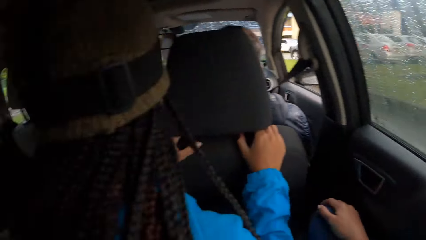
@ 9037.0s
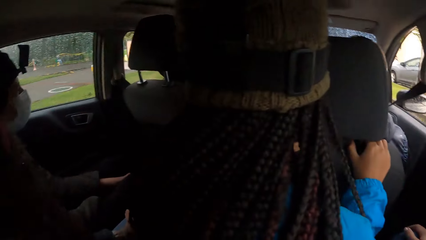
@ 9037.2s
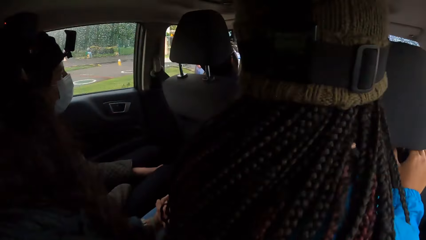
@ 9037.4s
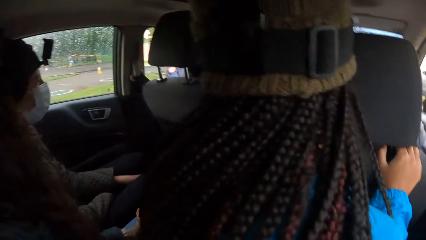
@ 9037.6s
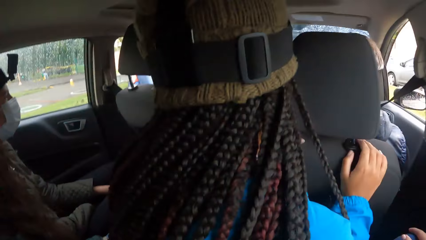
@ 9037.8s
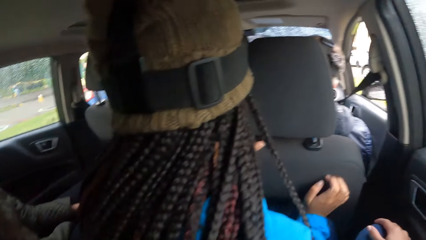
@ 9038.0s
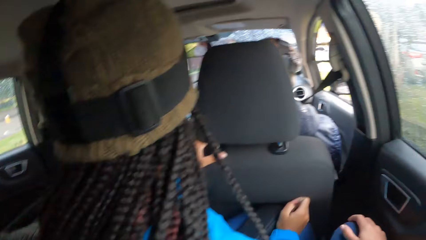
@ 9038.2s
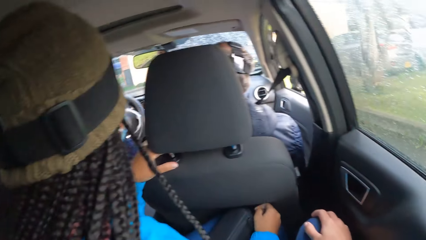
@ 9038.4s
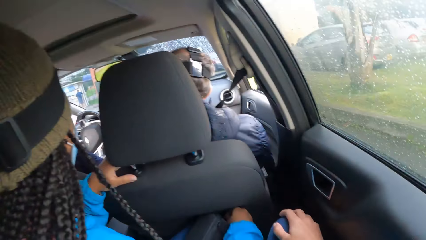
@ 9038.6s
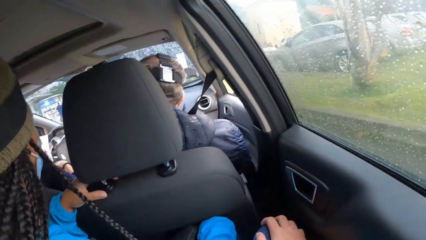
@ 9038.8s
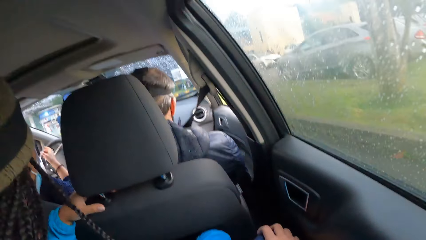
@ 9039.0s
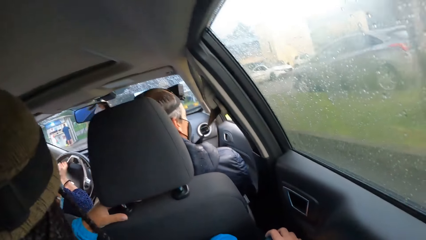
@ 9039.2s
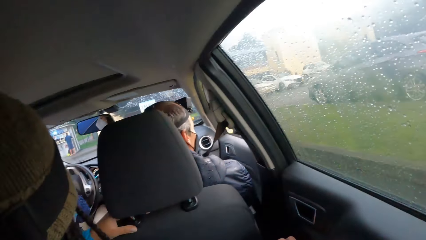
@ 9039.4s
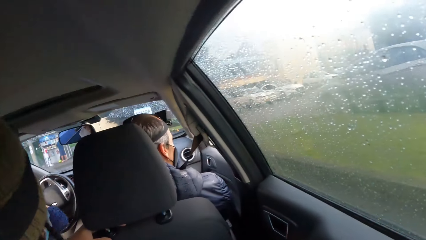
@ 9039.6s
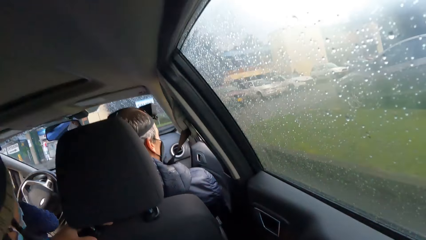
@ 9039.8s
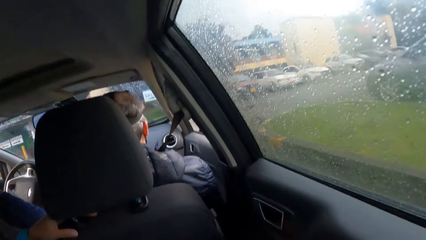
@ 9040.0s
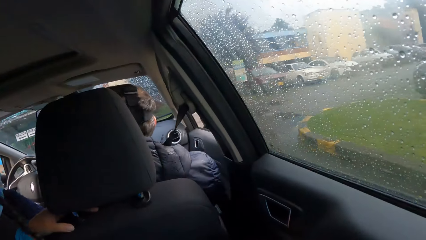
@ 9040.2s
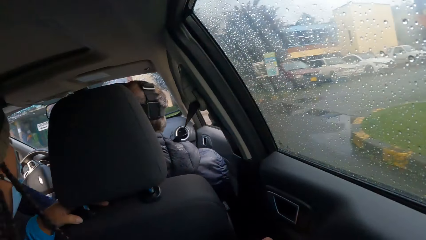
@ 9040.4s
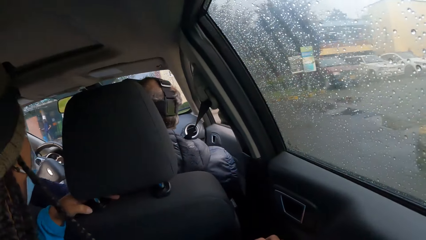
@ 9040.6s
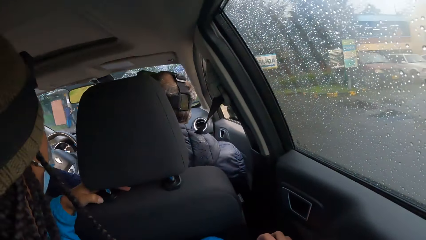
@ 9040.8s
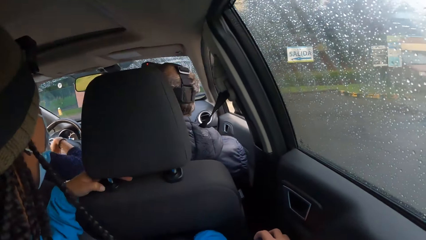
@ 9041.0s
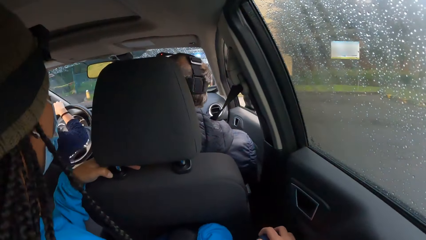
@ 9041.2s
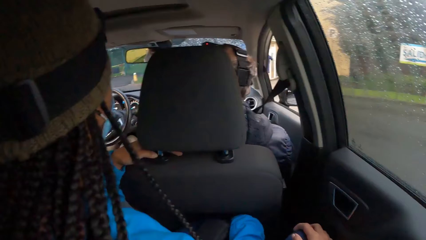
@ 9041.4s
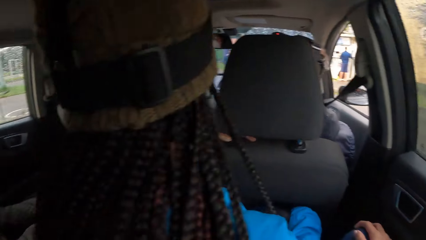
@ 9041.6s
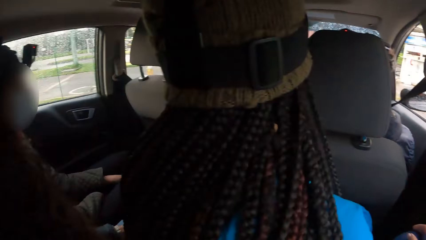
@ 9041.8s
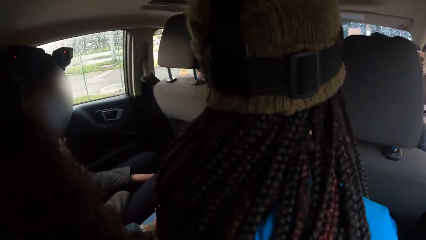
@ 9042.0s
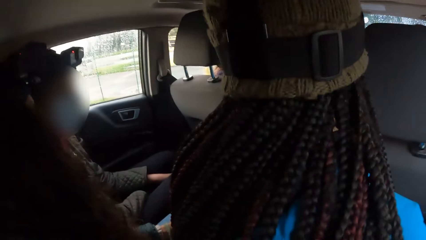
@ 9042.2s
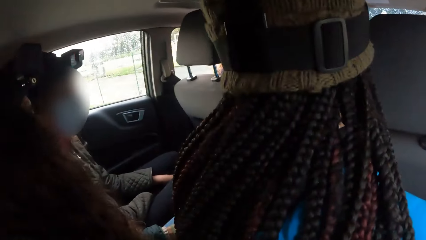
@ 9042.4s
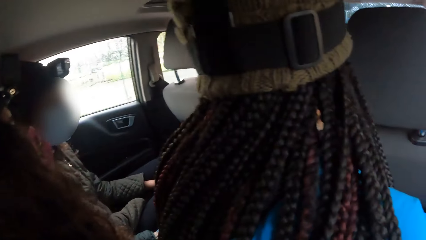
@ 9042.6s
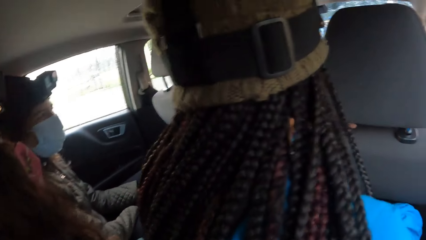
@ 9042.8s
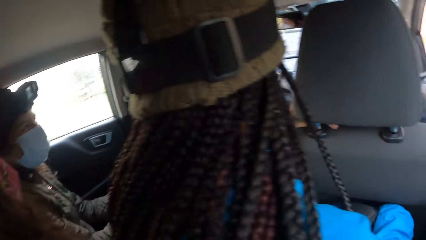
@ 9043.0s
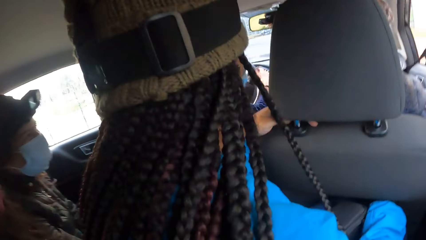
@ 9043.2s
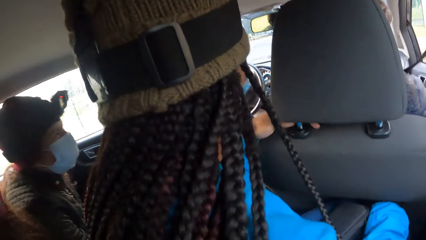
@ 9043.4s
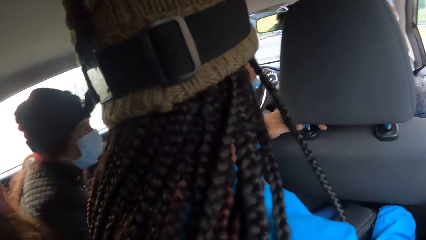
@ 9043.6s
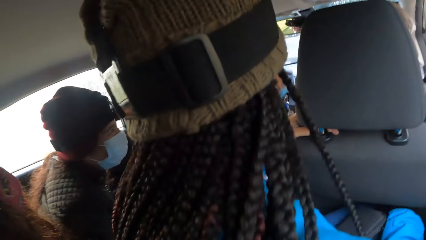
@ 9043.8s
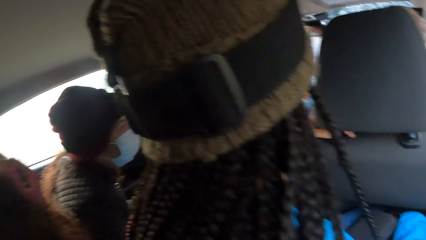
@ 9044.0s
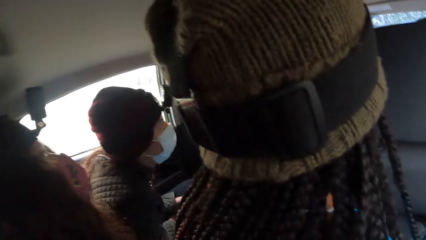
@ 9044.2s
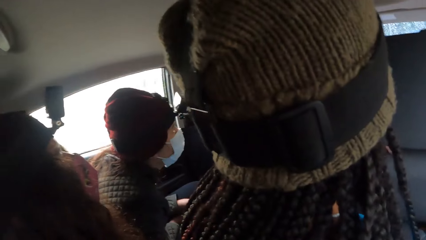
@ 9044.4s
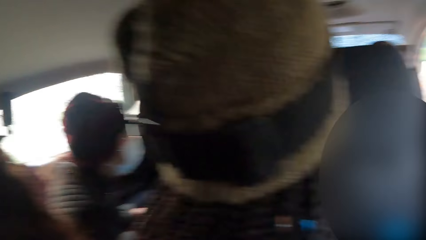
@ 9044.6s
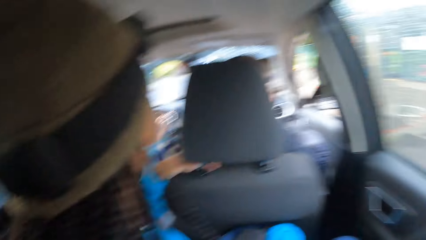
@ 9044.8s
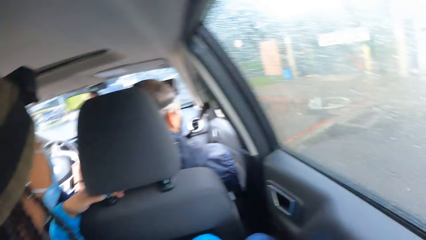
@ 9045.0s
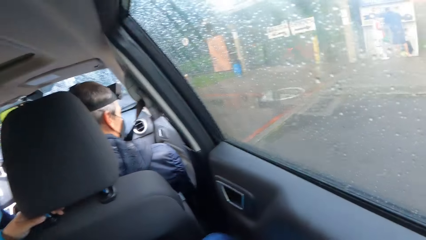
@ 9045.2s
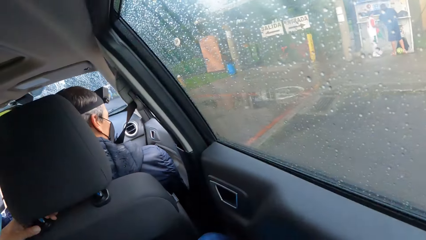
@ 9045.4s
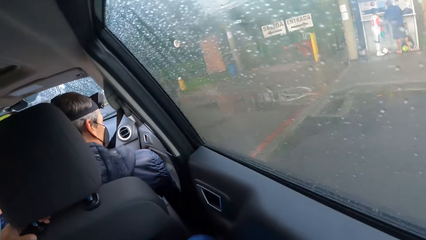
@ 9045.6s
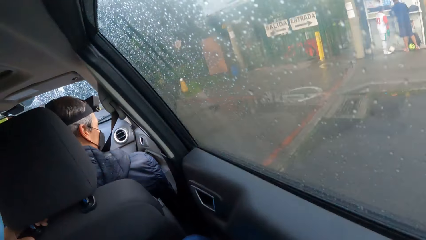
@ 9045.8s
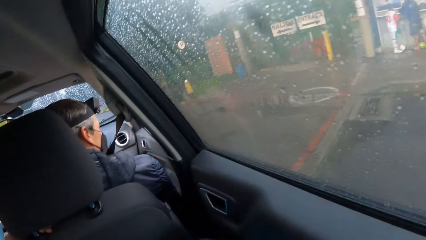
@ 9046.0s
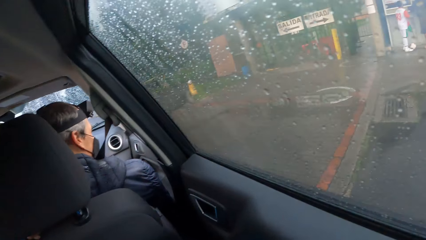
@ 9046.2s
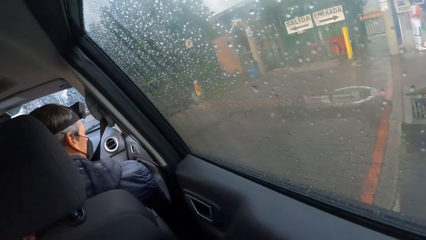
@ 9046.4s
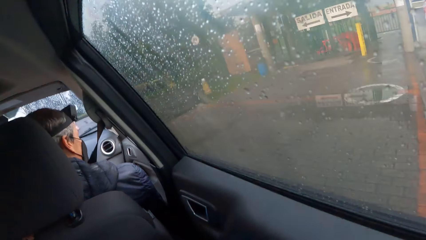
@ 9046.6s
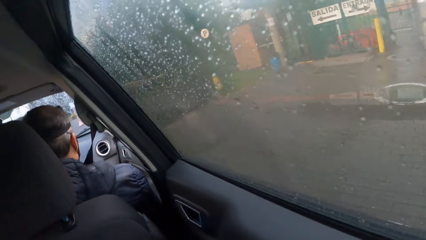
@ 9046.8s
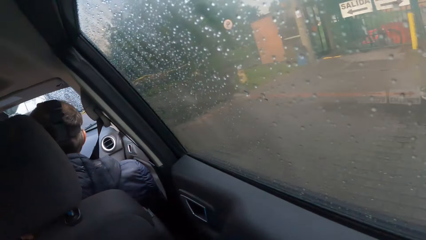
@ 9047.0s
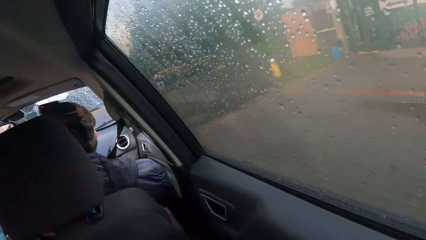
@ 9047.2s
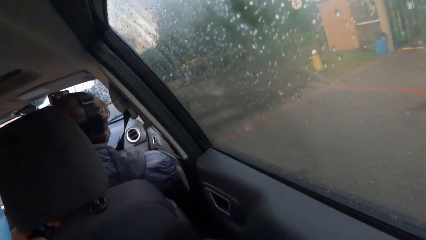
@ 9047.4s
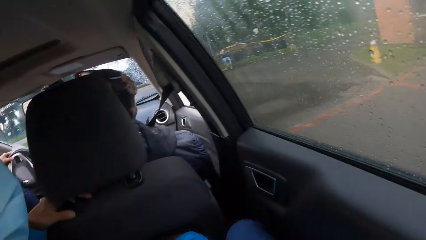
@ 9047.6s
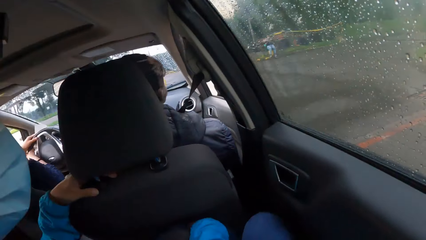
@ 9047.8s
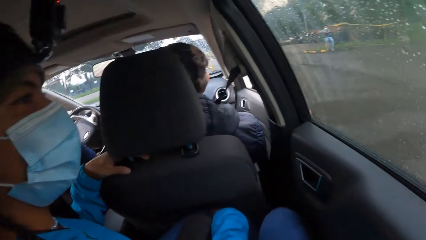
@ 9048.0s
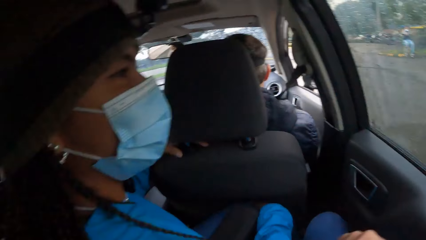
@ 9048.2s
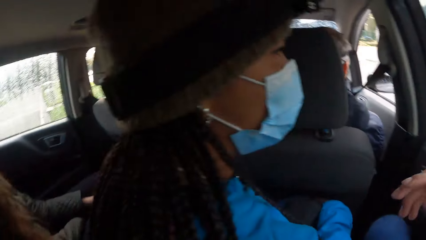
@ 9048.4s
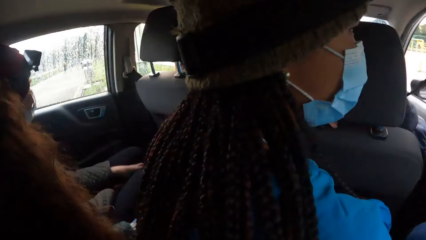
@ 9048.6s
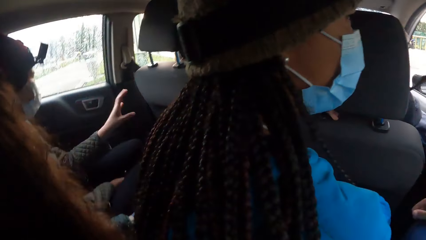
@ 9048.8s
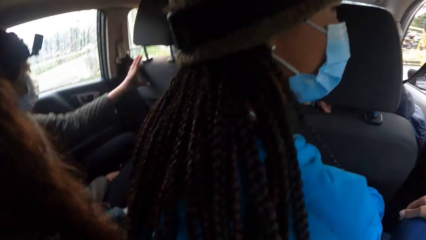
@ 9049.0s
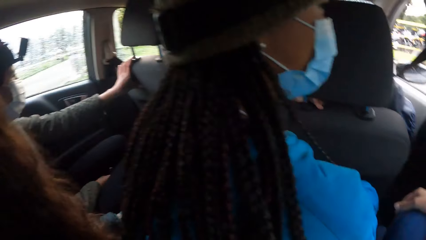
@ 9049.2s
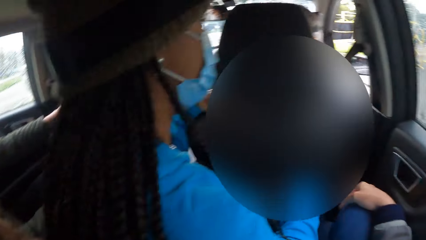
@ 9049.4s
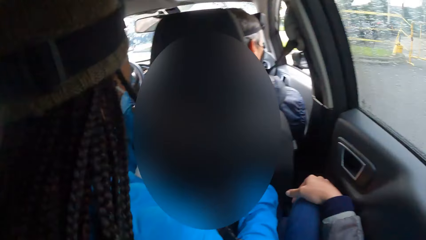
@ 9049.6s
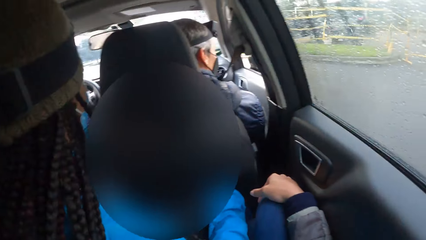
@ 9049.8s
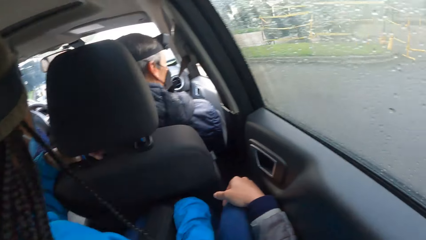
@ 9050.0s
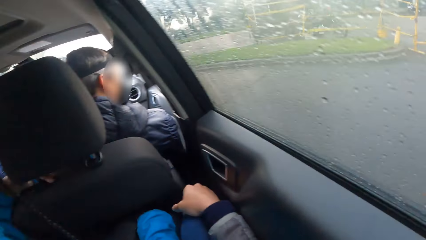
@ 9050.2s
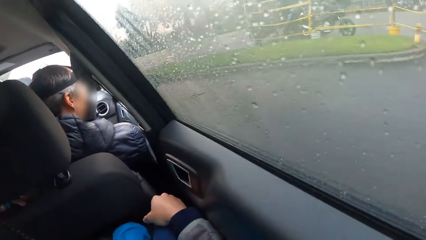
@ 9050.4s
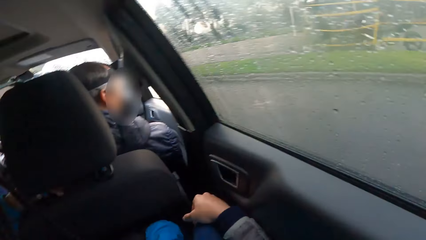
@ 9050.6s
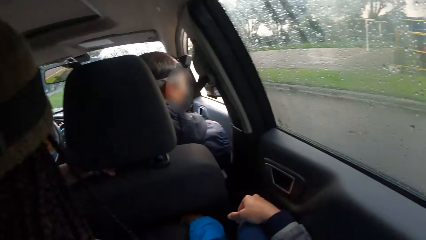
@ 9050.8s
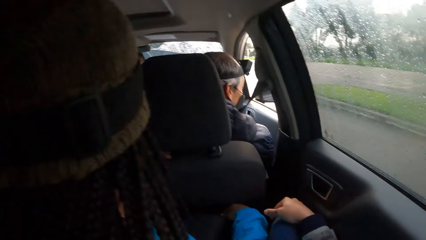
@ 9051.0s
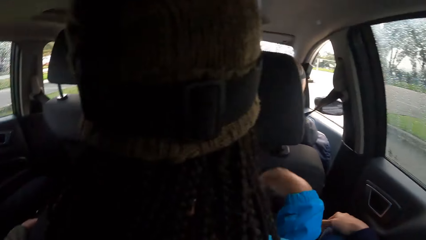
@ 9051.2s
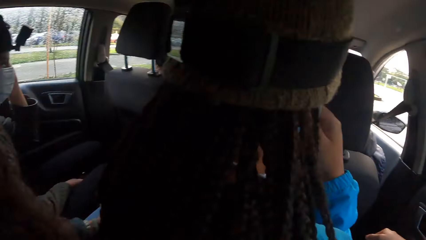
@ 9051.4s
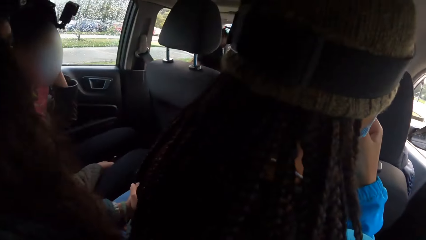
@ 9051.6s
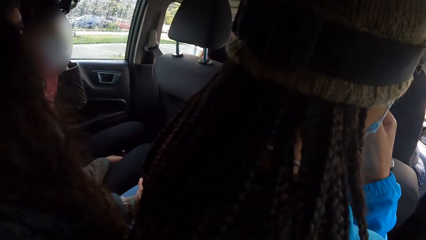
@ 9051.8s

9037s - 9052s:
The girl removes her right hand from the car seat. The camera wearer moves a hand. A woman drives the car with both hands on the steering wheel. The woman makes a left turn. The camera wearer looks around. Another girl places her left hand on the car seat. The camera wearer puts a hand on a knee and looks around. The first girl touches a facemask on her face with her right hand.
